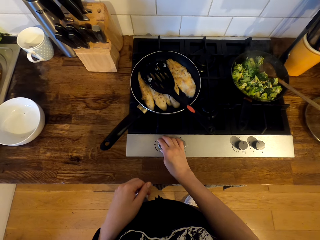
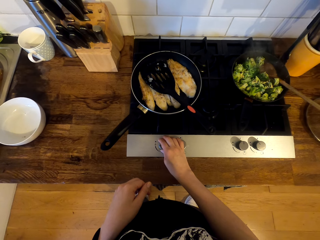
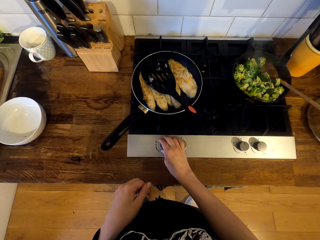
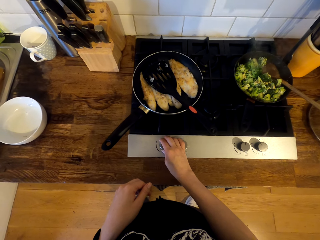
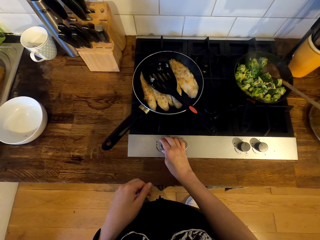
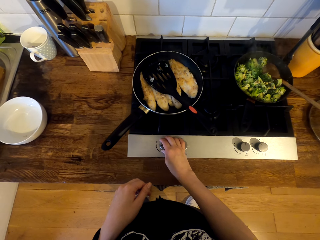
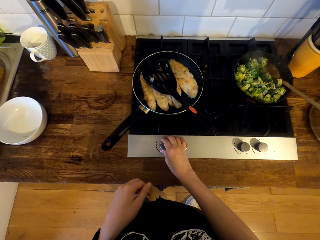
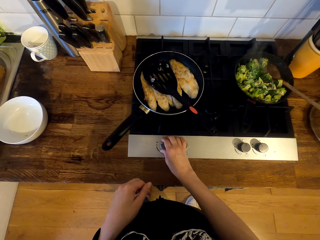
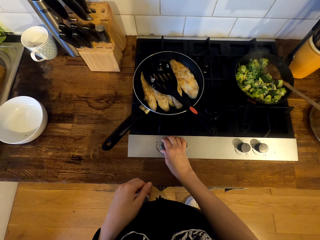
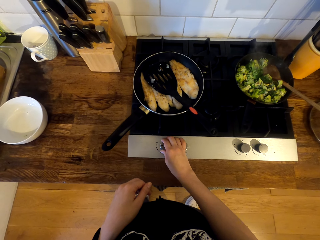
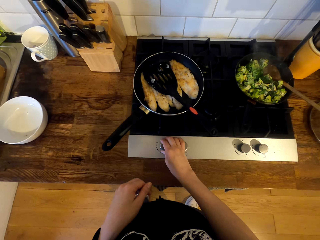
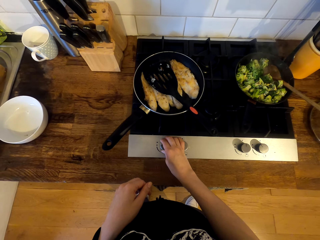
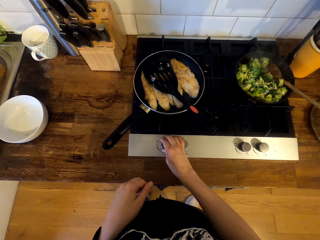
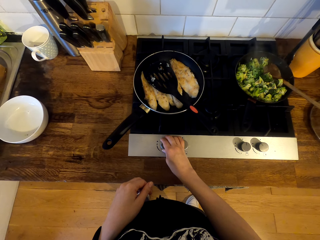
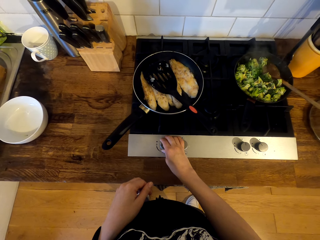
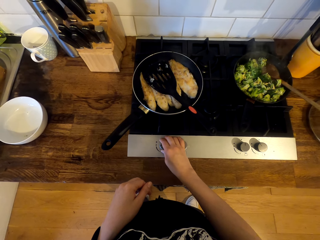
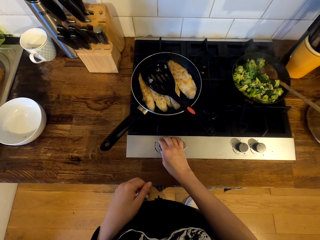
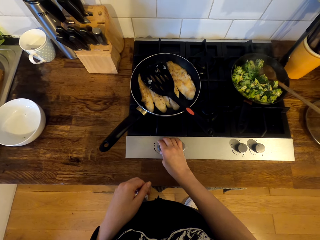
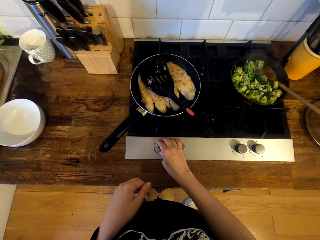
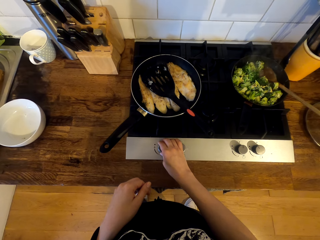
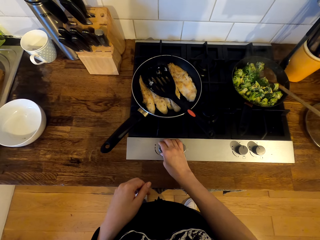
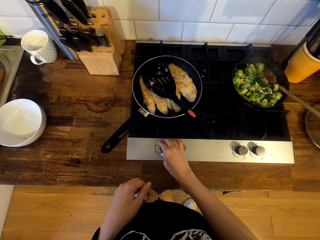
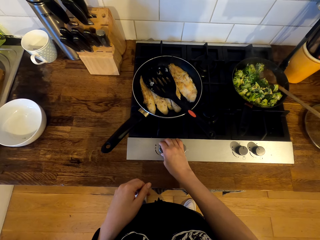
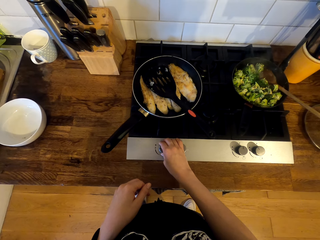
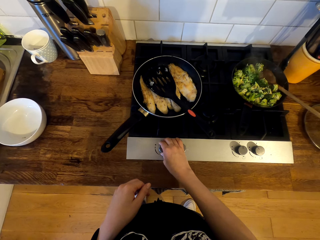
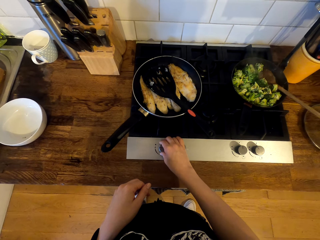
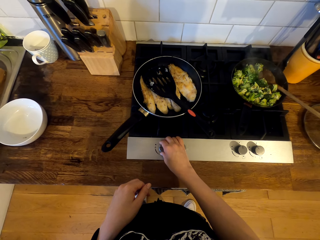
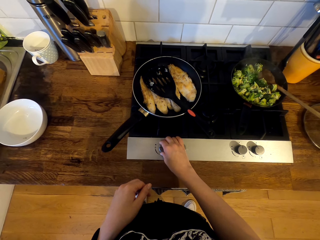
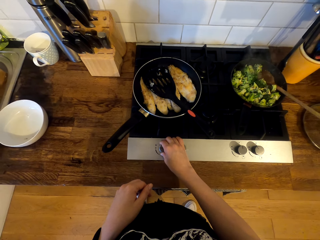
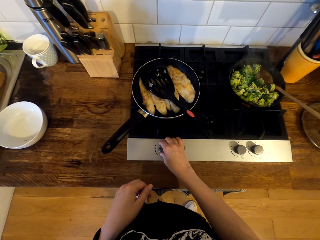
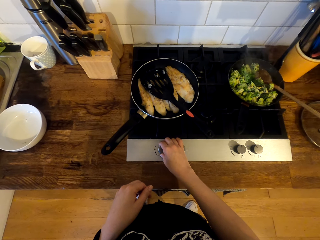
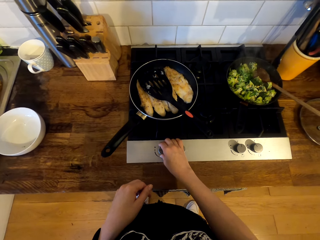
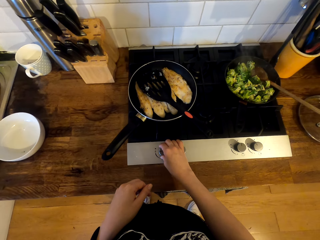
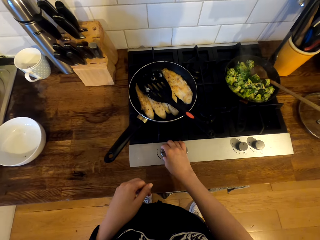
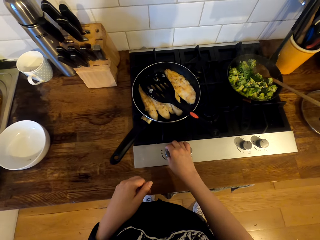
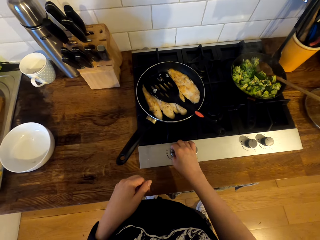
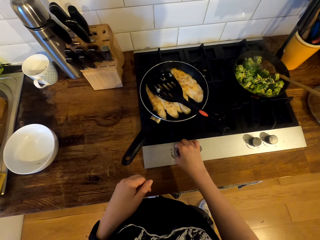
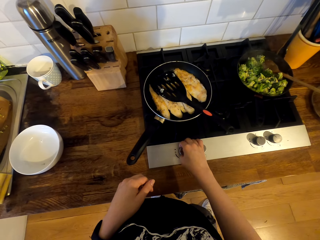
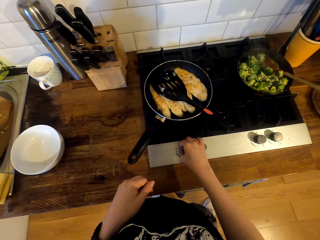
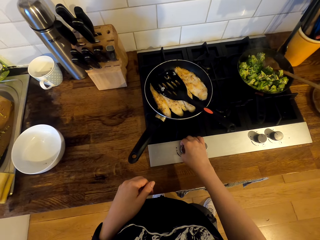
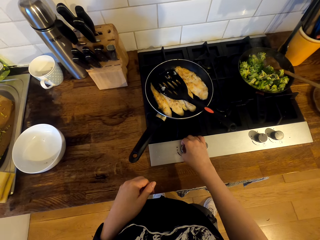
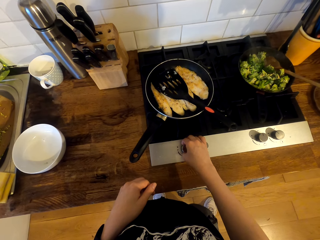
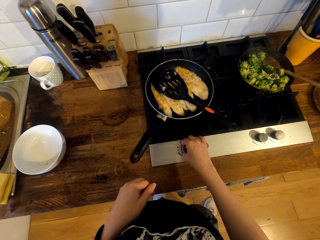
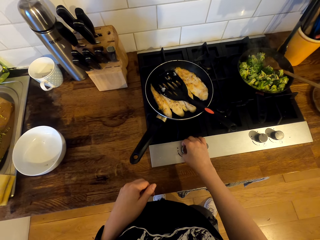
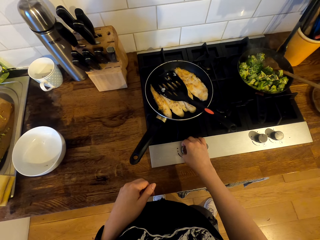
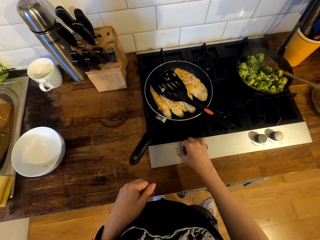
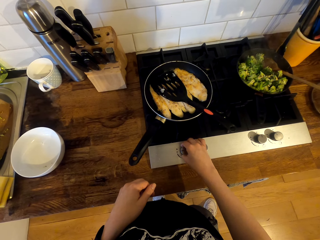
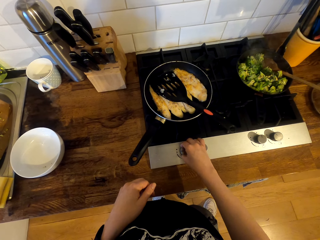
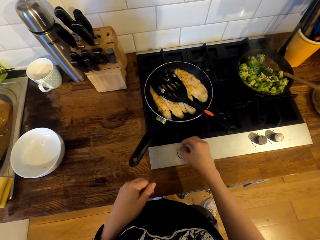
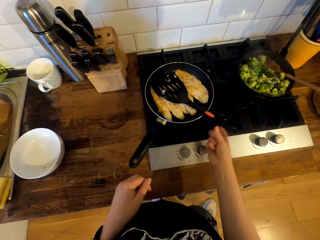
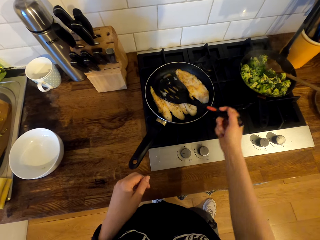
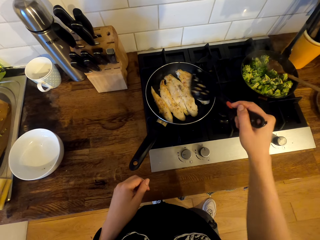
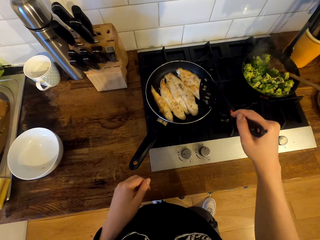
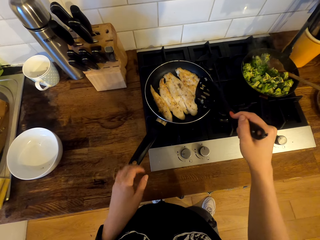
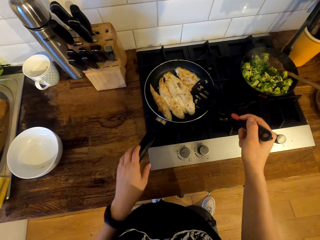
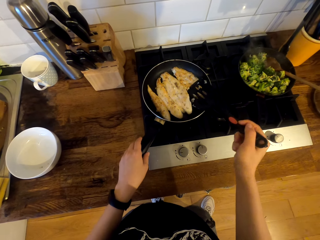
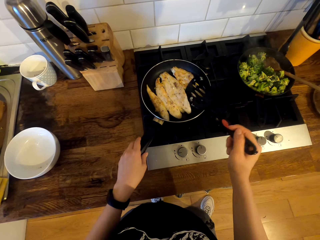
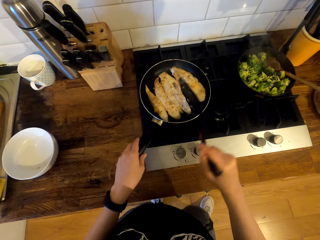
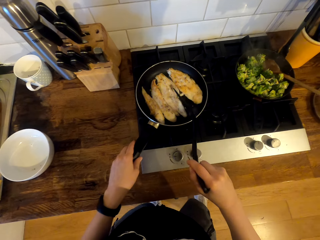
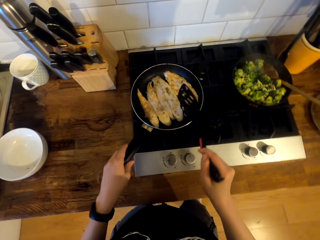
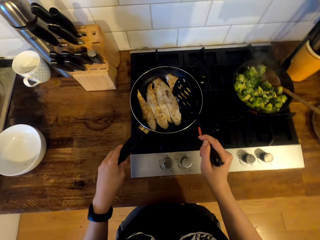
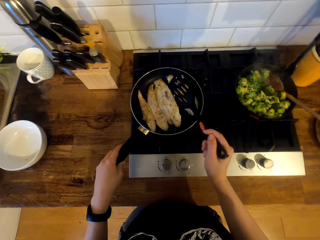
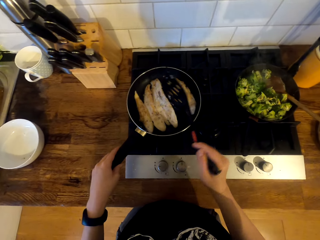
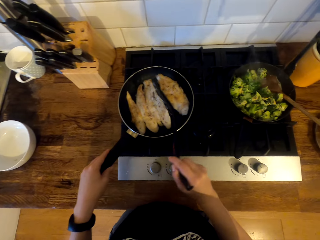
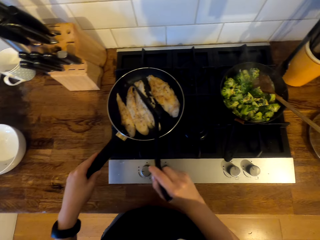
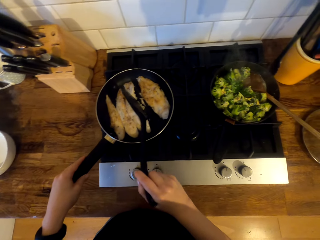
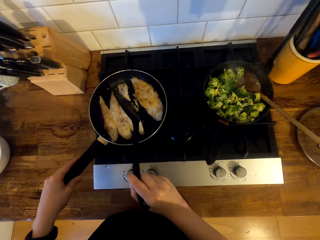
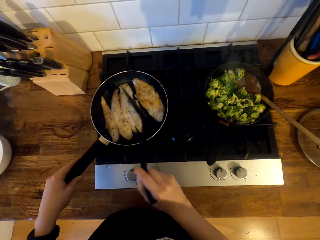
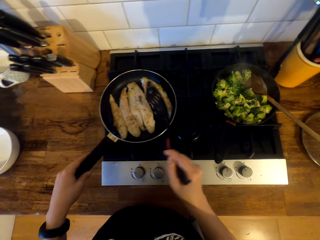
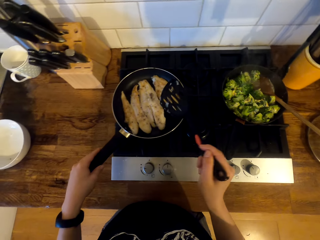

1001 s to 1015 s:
The camera wearer picks up the turner spatula or slotted spoon. They turn the fish fillet with the turner spatula and move the slotted spatula between the fish fillet.

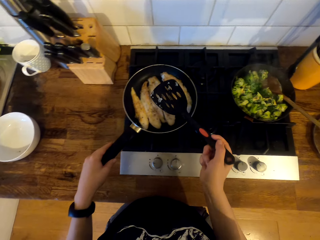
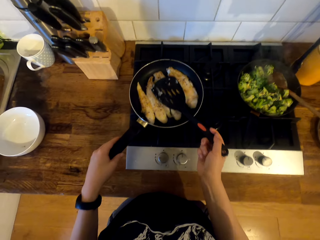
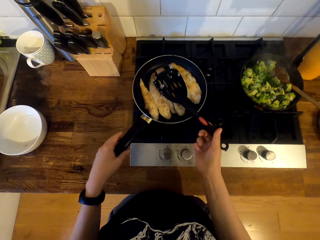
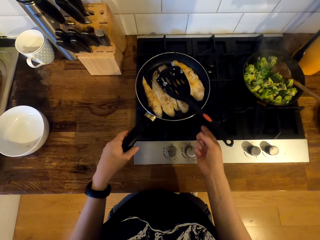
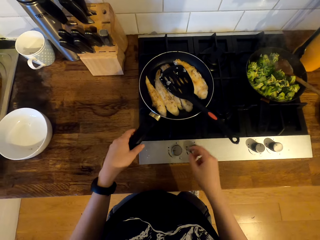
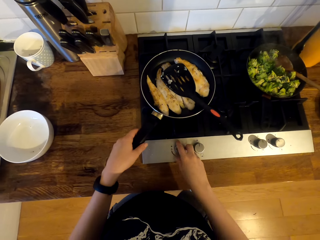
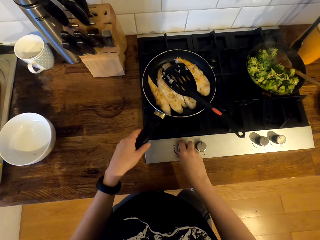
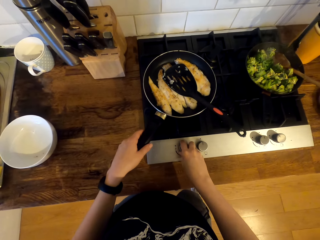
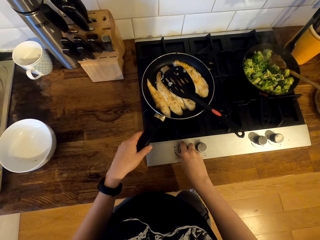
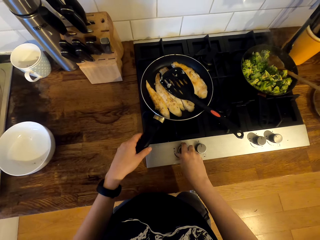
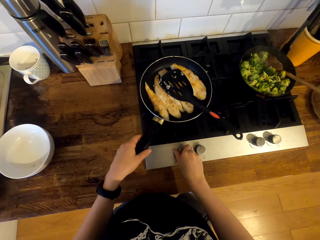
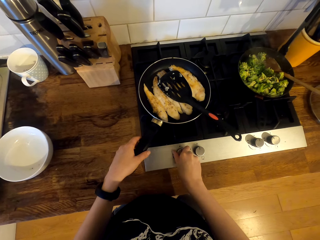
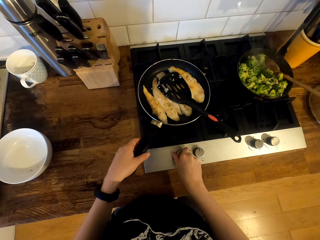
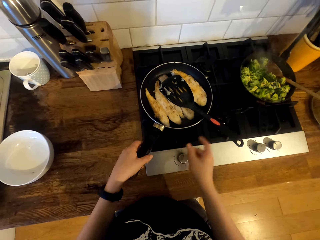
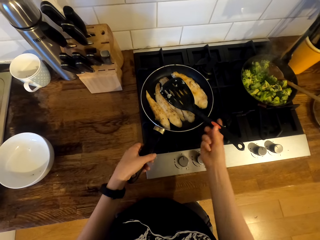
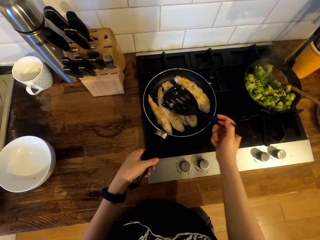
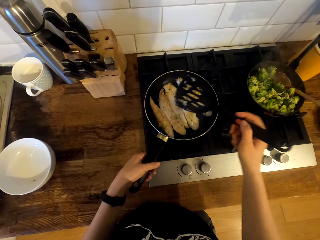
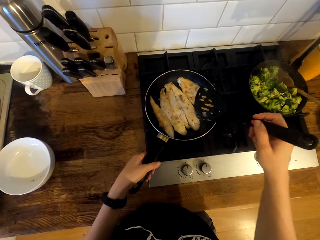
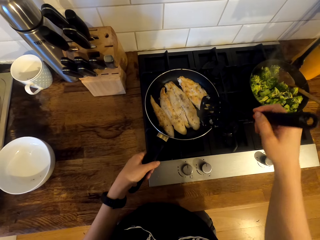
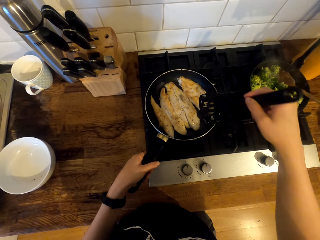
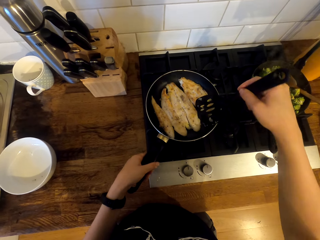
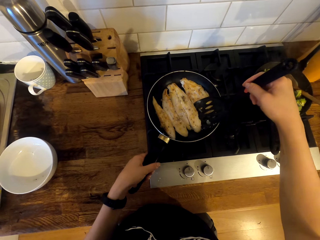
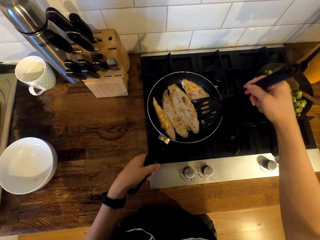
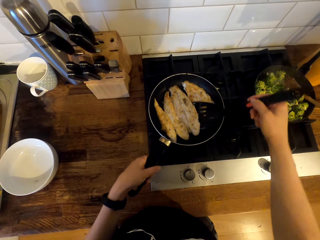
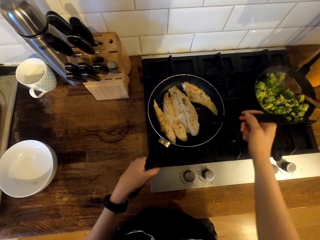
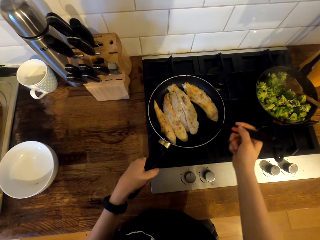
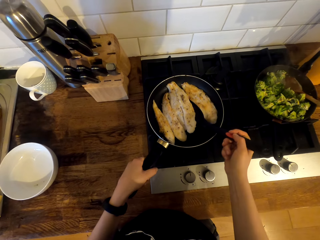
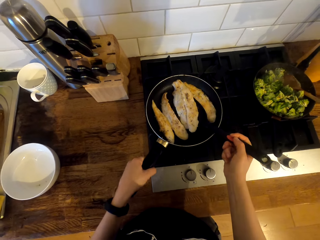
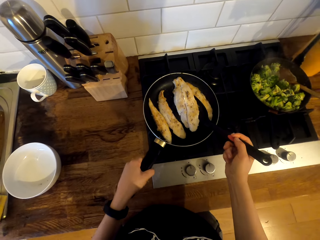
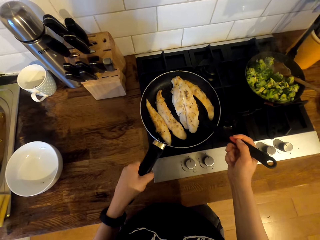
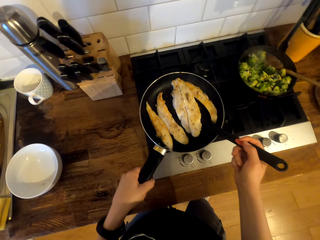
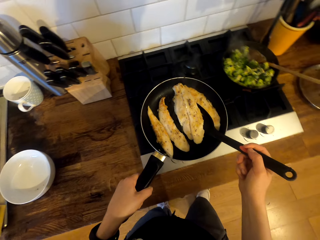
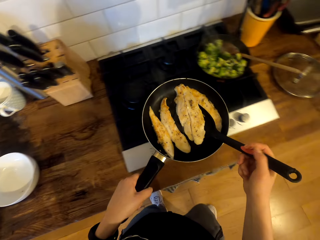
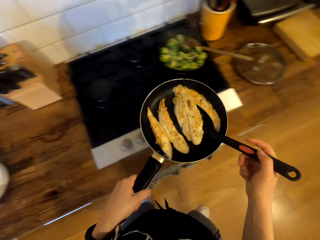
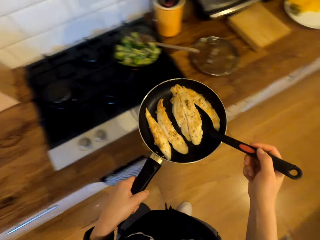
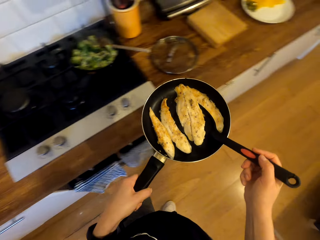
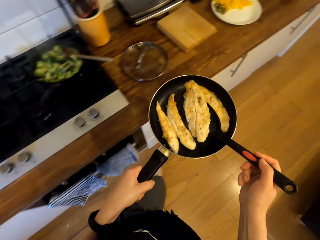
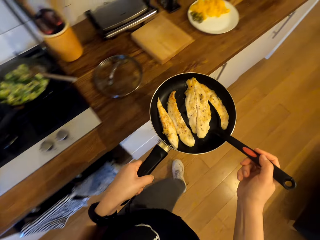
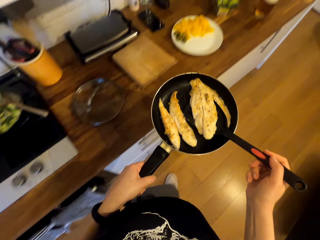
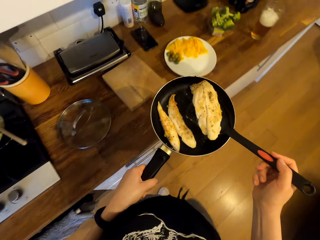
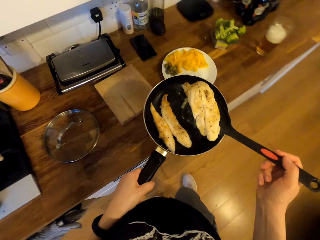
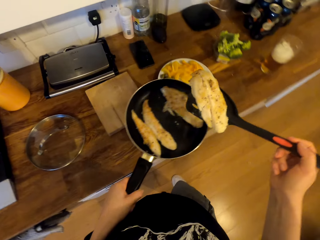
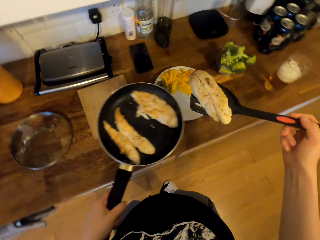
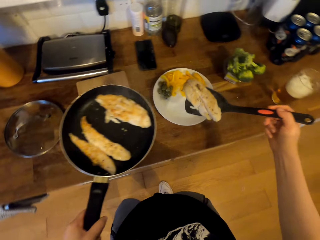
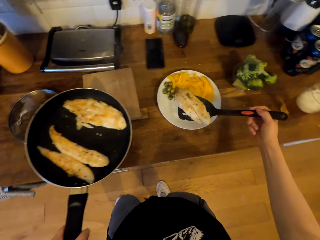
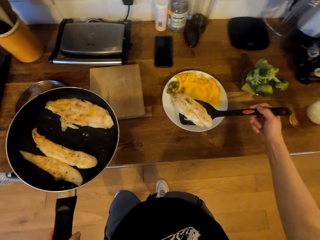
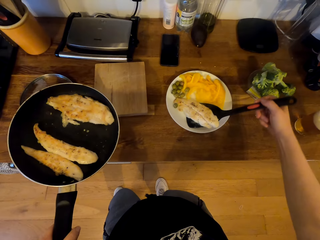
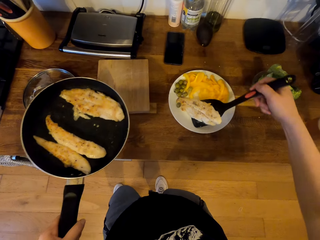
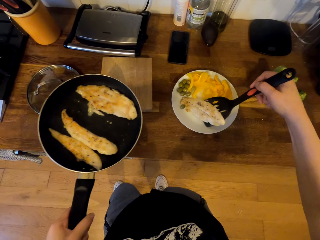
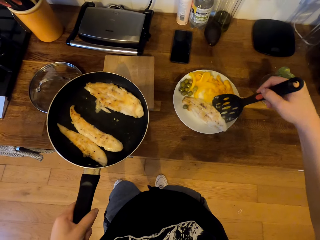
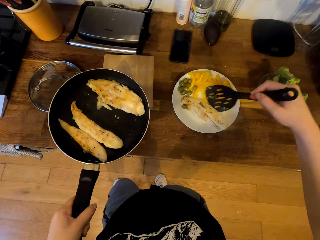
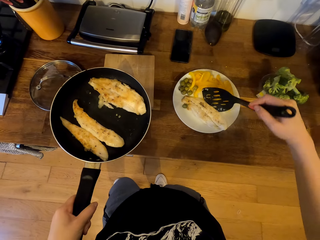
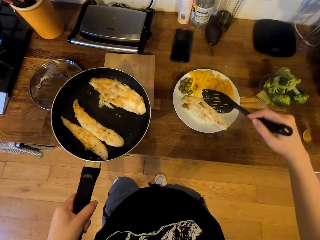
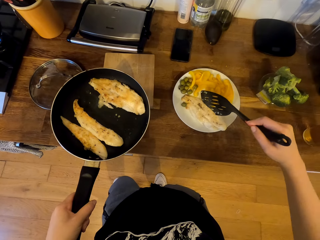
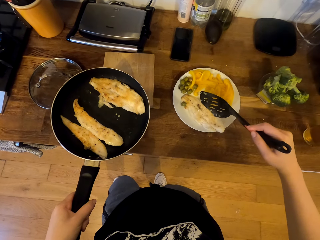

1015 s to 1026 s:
The camera wearer places the turner spatula in the frying pan on the fish fillet. They adjust the knob on the cooker. They pick up the turner spatula. They scoop the fish fillet with the turner spatula. They remove the frying pan on the cooker. They carry the frying pan. They walk in the kitchen. They serve the fish fillet on the plate.
